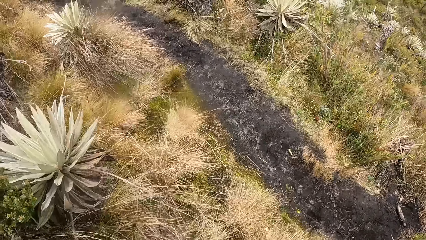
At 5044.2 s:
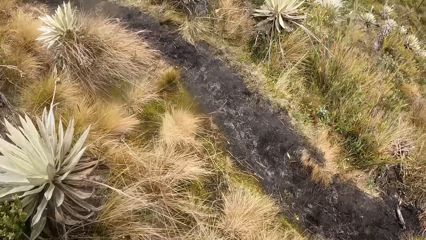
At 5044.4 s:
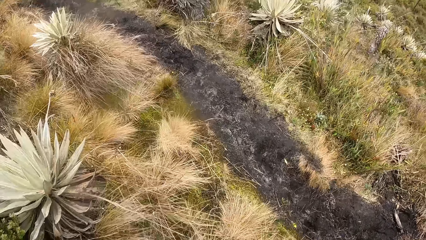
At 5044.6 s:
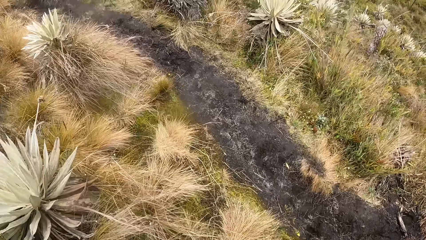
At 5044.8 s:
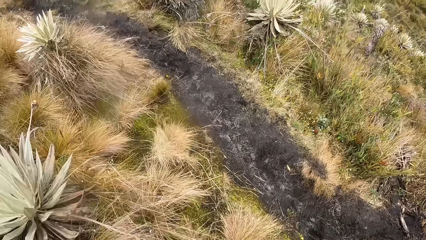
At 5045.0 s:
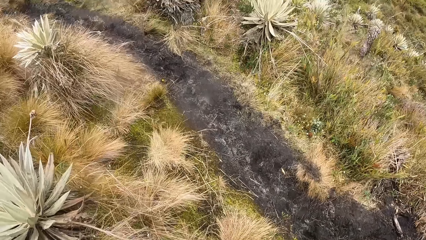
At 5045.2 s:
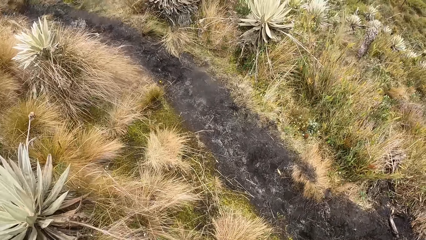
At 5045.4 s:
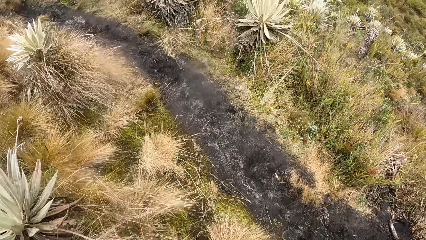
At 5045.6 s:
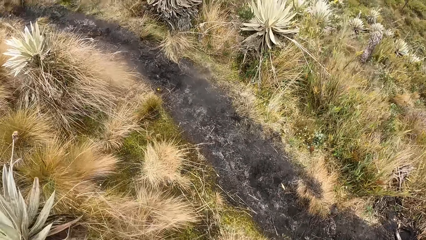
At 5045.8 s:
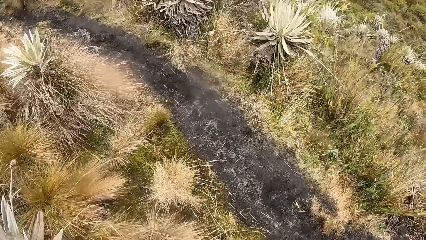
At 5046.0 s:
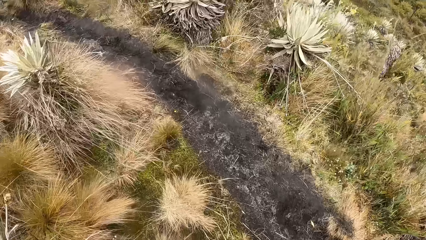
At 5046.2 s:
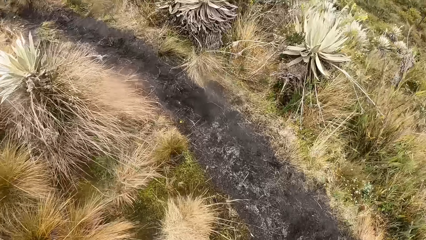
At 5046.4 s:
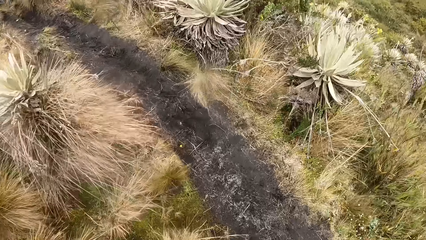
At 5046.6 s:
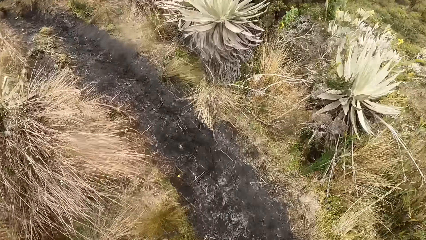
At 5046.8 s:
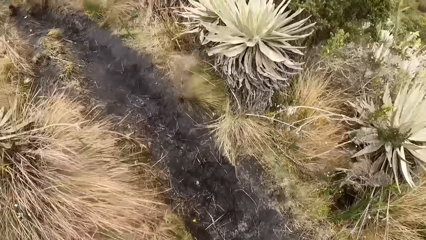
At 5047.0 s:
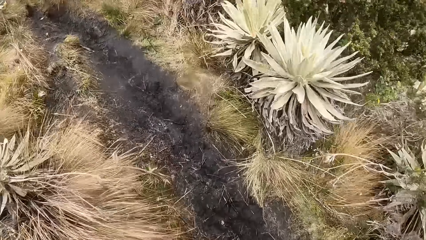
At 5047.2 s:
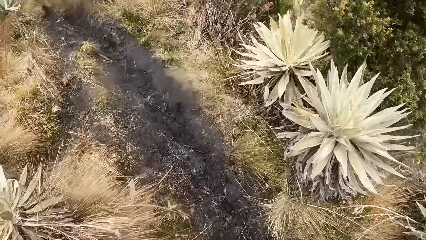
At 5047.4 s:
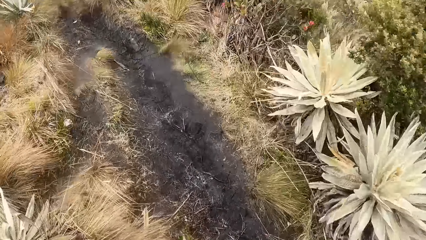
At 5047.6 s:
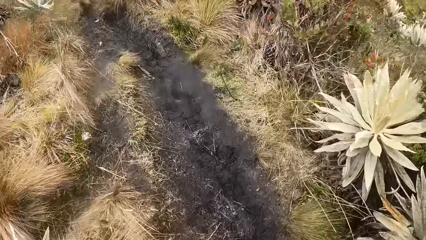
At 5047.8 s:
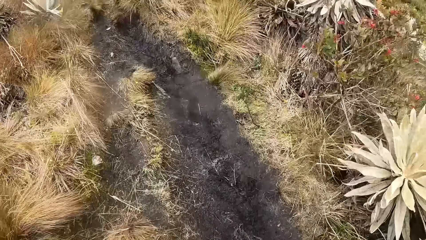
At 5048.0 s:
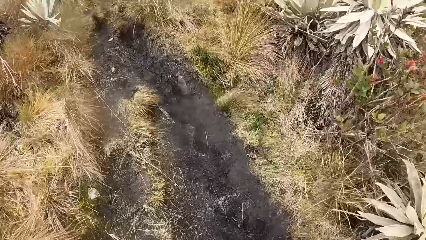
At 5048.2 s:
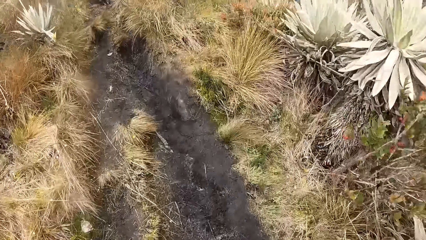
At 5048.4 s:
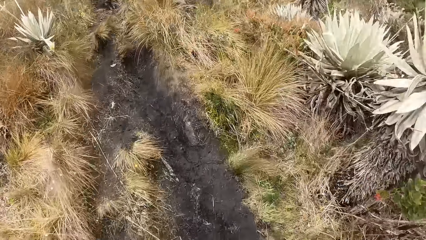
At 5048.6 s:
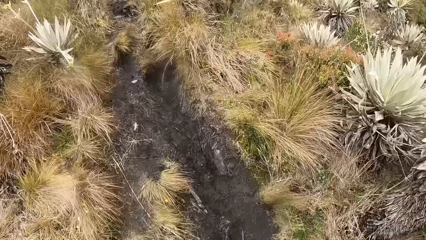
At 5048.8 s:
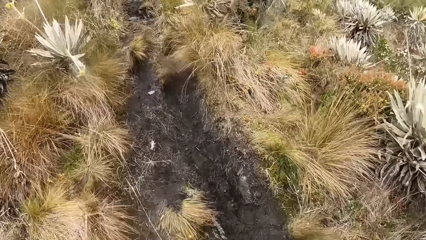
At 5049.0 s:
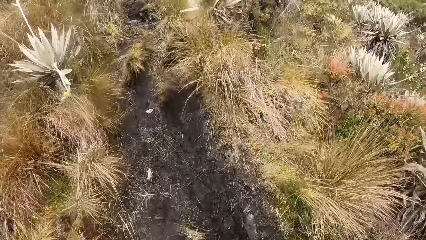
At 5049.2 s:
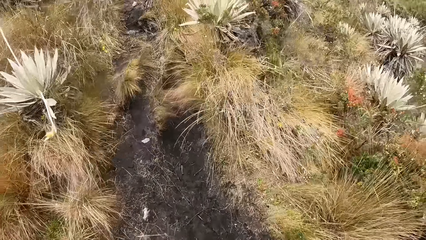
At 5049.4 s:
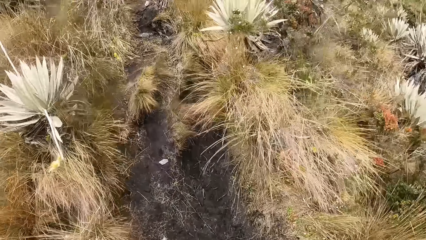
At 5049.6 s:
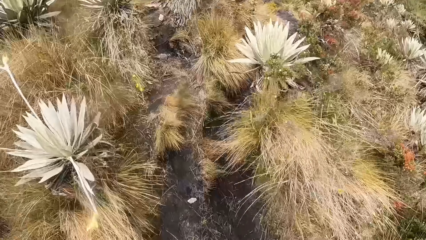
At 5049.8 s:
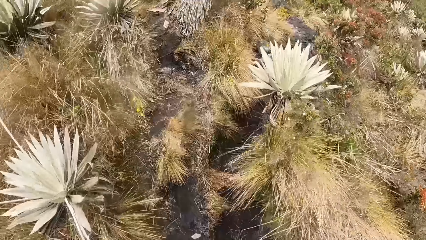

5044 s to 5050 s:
The camera wearer raises his right hand.

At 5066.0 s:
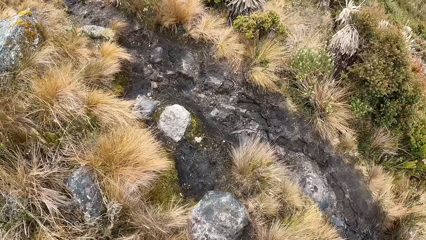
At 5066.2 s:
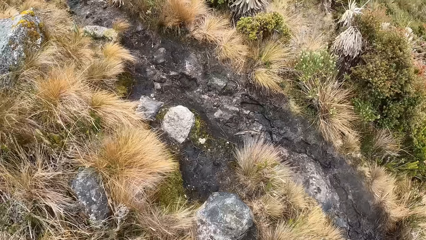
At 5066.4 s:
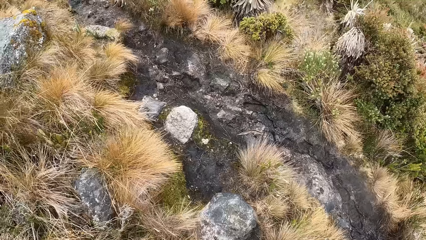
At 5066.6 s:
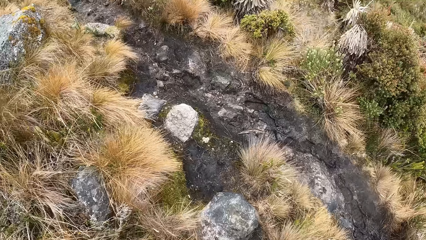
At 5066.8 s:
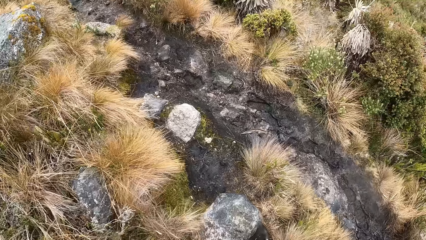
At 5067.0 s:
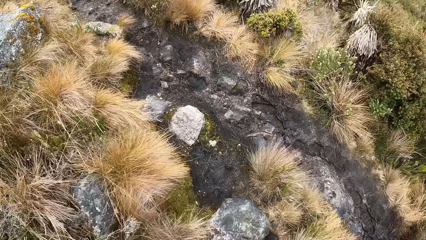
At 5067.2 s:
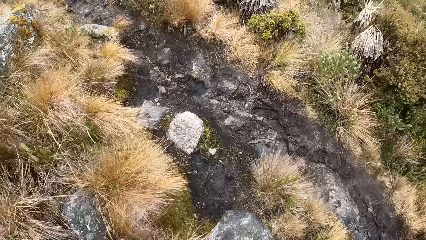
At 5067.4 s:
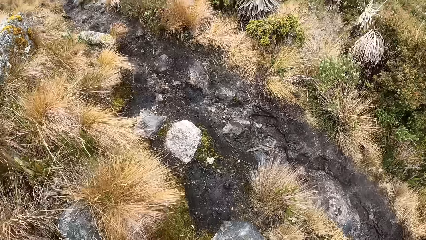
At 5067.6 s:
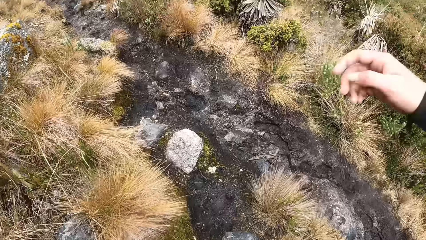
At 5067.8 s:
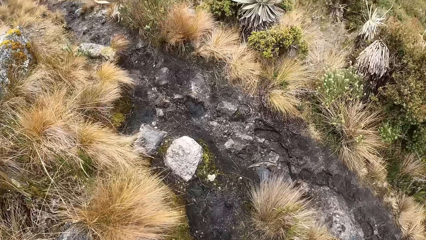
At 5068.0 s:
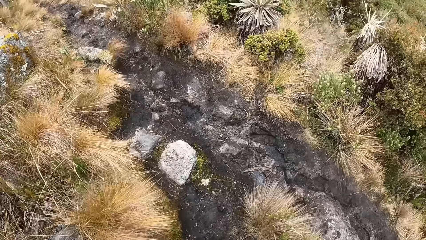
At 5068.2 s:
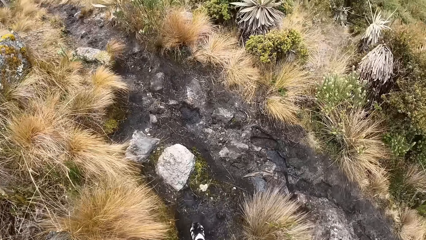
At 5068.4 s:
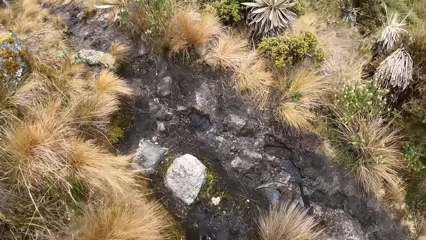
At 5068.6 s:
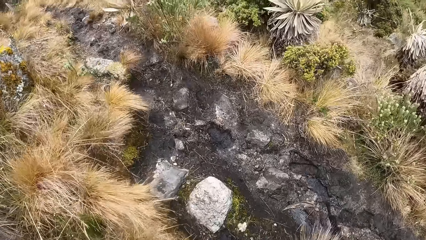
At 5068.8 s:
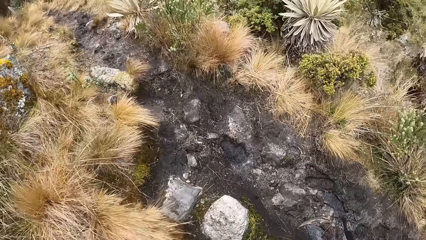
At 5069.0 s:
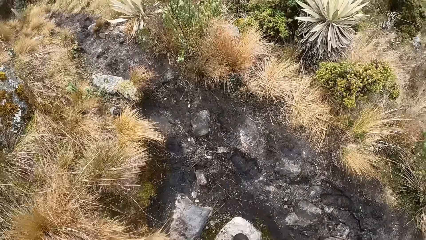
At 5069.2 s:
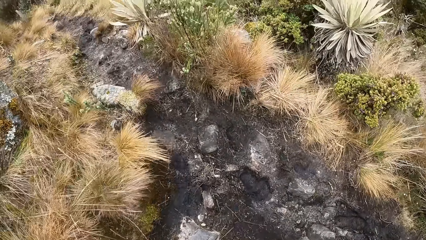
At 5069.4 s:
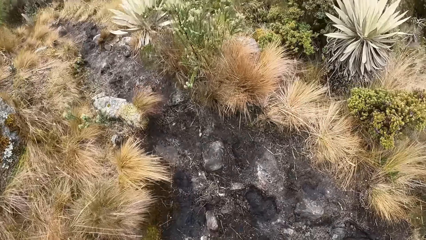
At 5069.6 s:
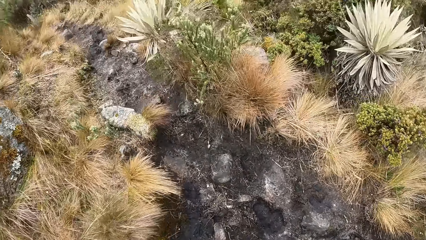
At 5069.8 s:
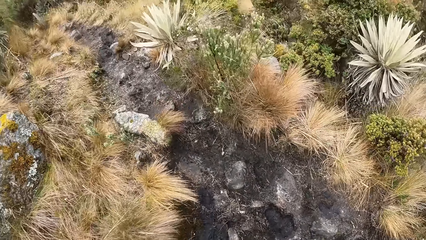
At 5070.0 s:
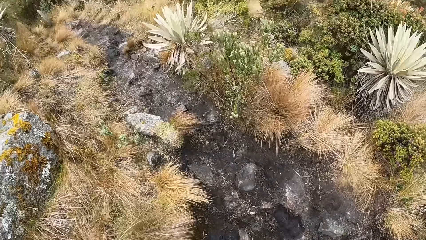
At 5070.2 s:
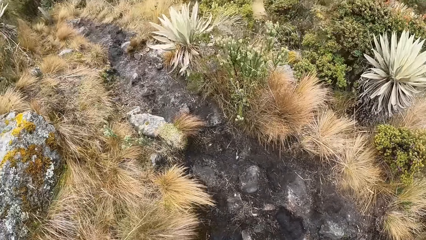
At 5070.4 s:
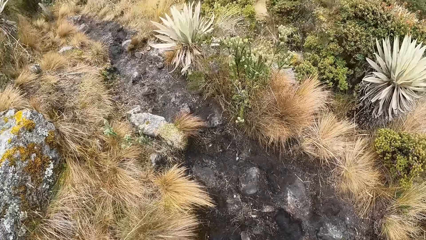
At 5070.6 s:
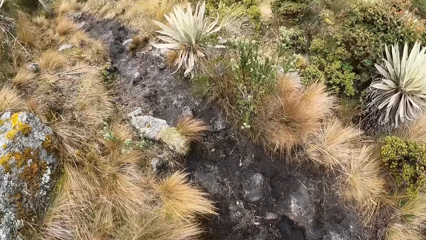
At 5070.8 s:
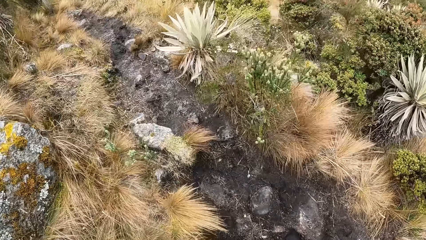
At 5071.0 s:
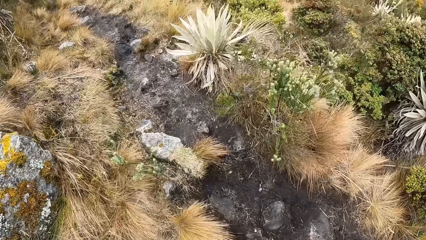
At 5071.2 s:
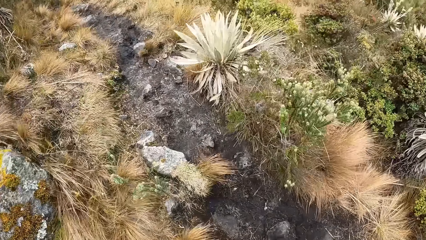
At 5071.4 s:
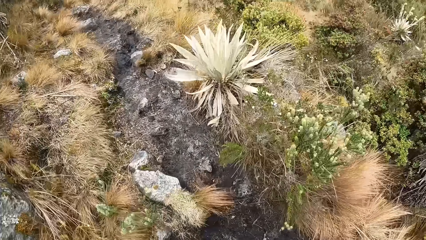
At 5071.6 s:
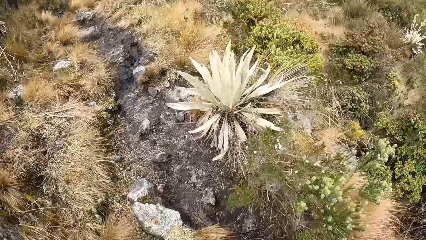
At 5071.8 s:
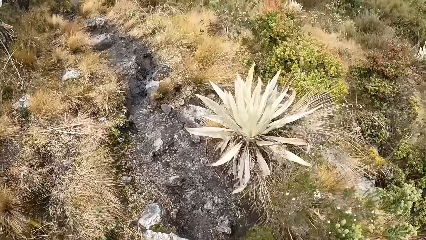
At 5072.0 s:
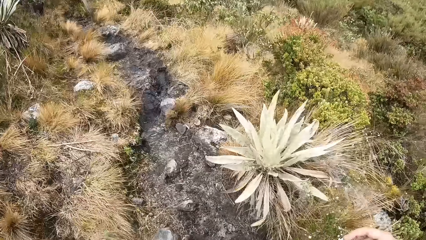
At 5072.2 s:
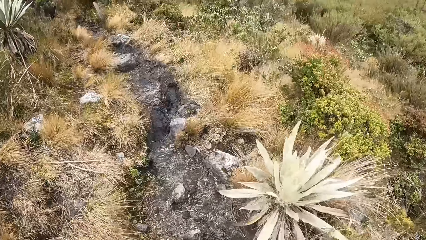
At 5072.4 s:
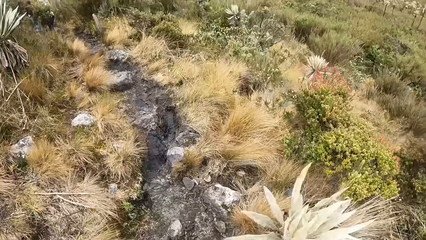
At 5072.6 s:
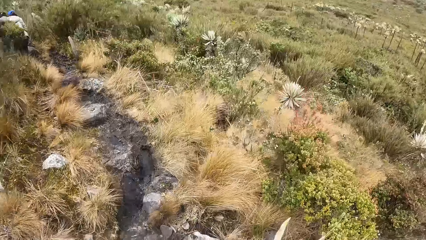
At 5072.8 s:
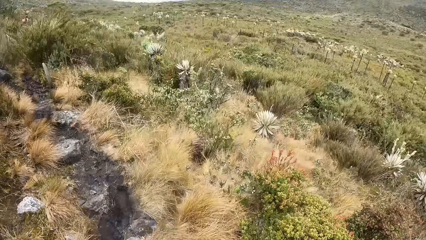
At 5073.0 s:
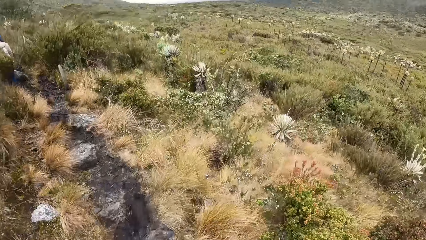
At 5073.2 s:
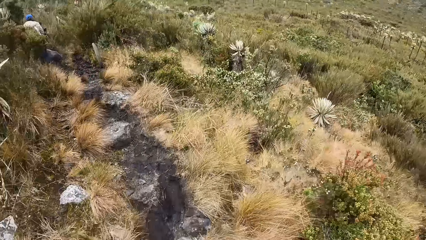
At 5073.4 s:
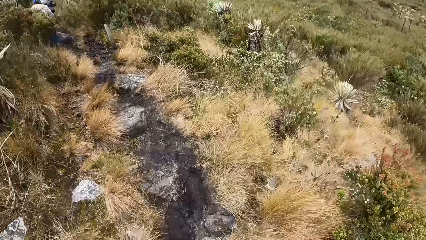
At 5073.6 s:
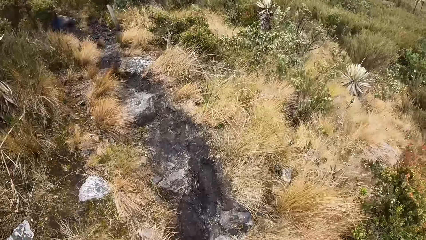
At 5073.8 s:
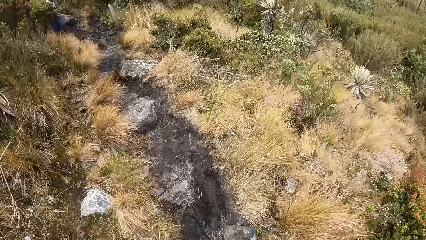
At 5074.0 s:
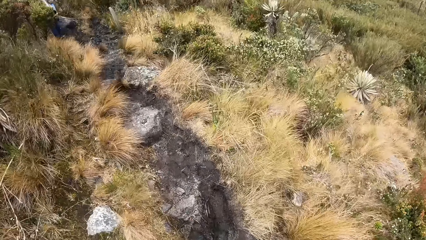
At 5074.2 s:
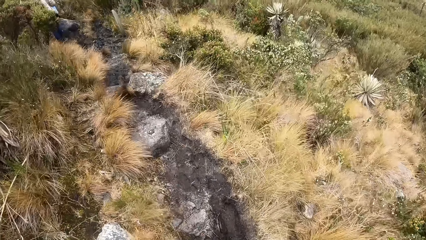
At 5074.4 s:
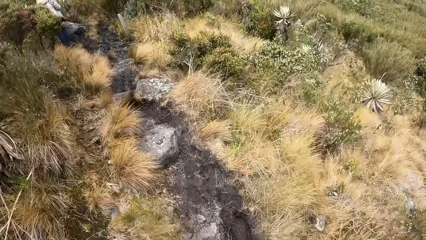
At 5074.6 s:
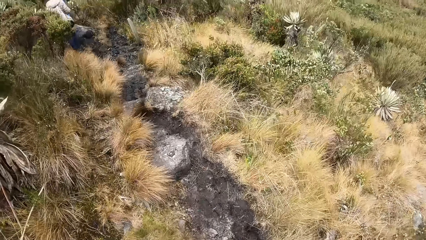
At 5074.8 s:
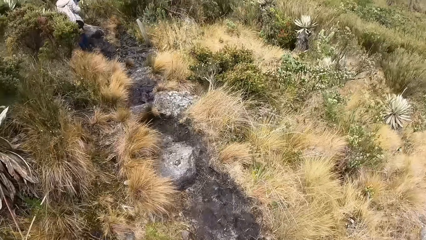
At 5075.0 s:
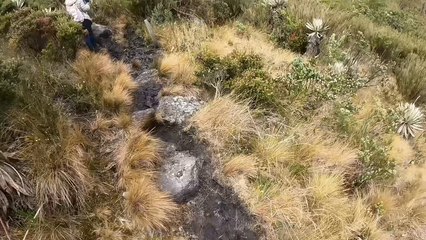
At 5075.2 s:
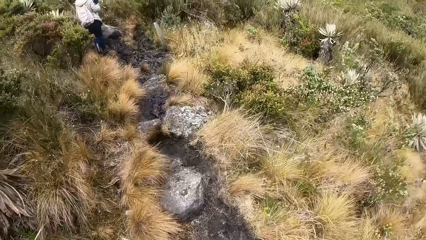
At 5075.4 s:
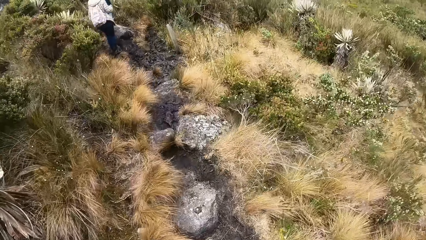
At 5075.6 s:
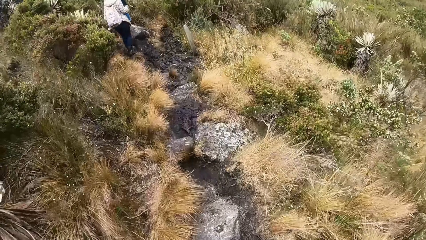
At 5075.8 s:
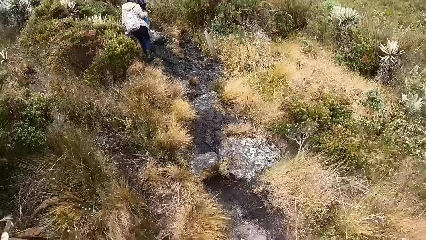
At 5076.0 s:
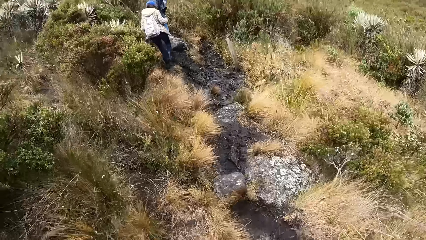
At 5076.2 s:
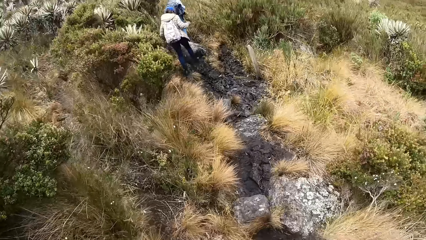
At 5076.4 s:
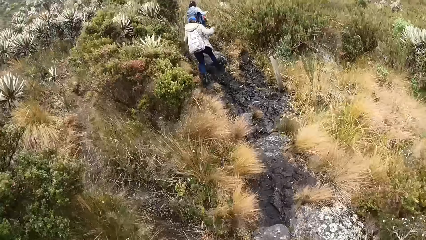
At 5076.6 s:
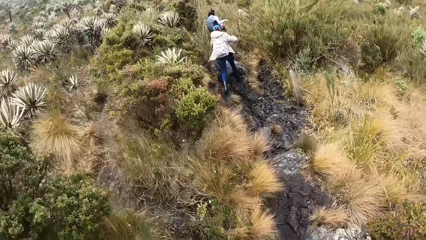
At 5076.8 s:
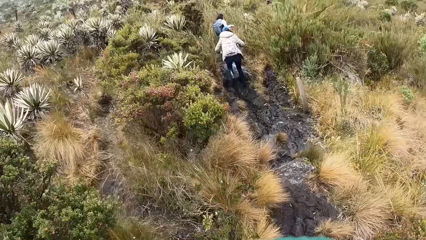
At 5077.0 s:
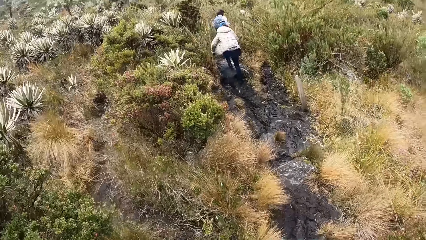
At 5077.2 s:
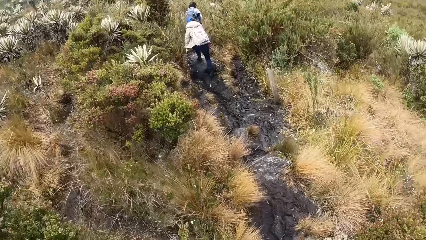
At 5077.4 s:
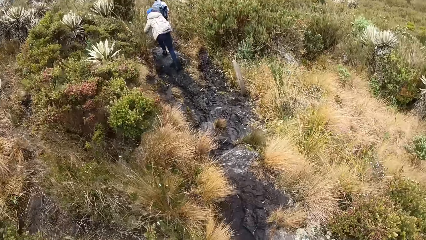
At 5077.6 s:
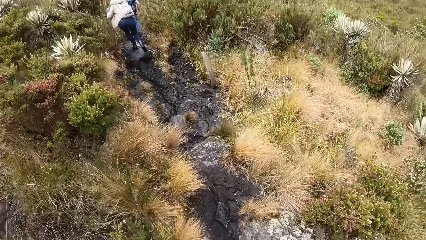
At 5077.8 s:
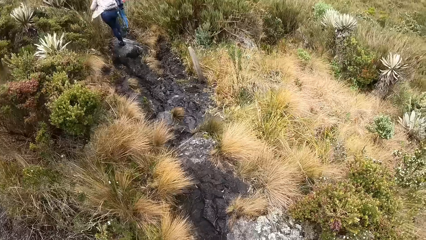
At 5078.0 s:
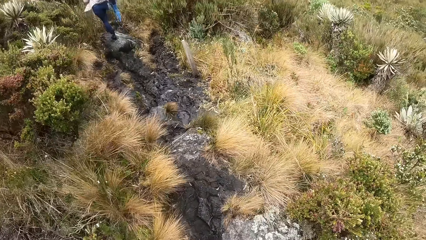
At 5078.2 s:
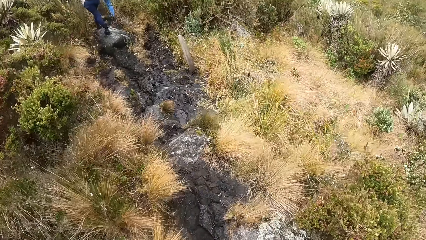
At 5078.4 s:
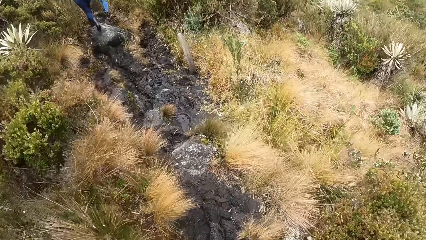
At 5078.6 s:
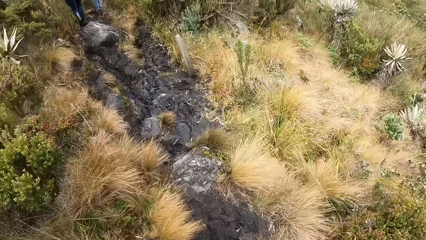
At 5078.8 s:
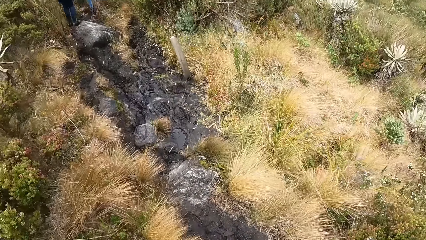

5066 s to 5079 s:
The camera wearer raises his right hand.
